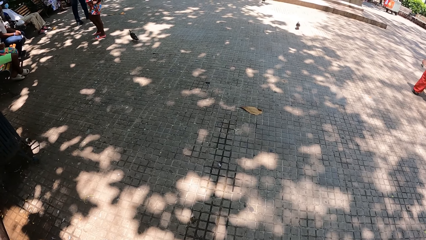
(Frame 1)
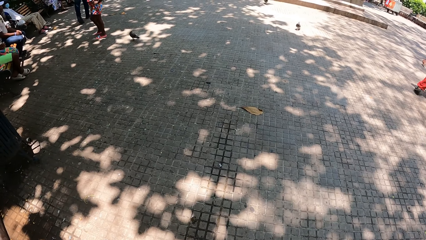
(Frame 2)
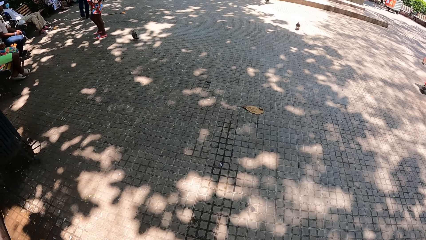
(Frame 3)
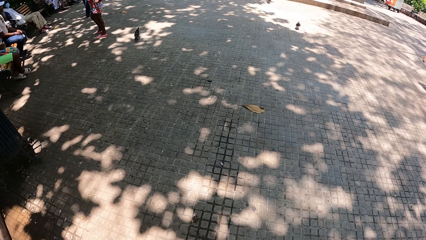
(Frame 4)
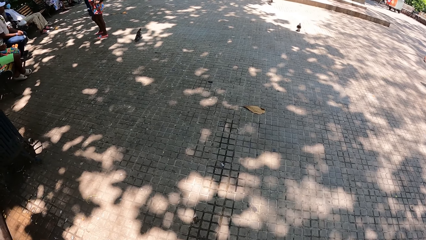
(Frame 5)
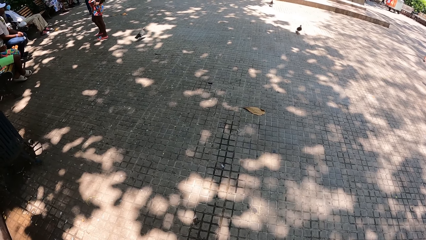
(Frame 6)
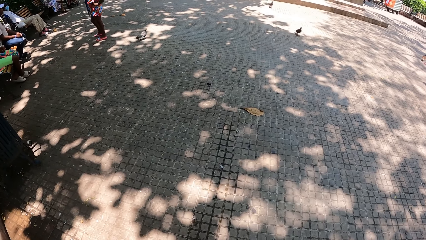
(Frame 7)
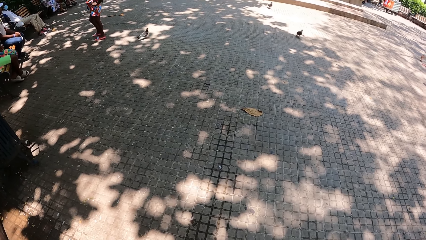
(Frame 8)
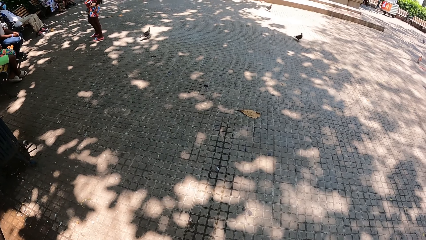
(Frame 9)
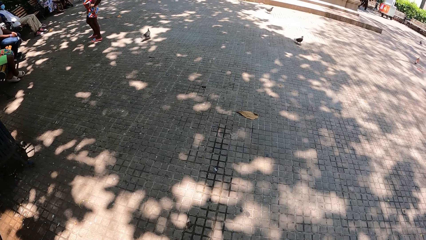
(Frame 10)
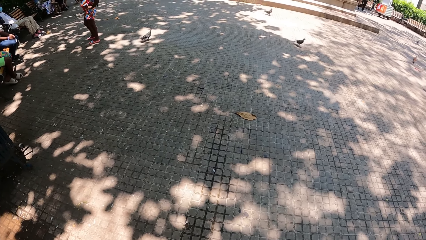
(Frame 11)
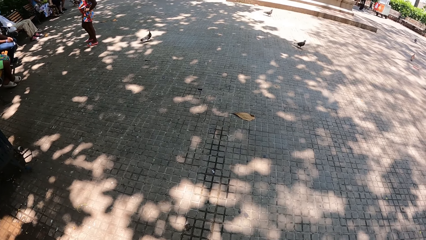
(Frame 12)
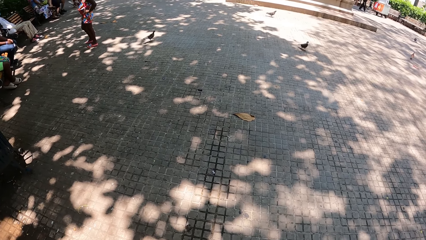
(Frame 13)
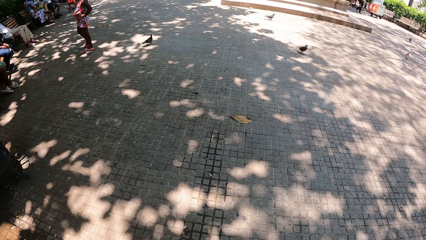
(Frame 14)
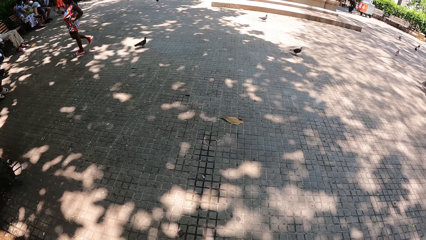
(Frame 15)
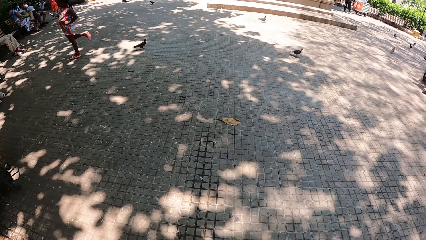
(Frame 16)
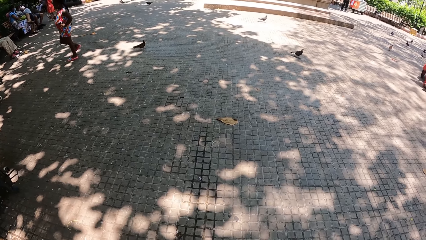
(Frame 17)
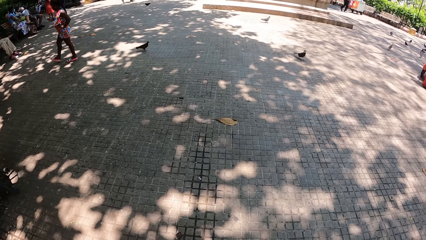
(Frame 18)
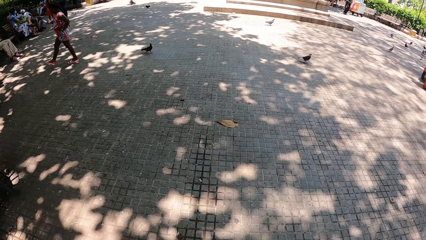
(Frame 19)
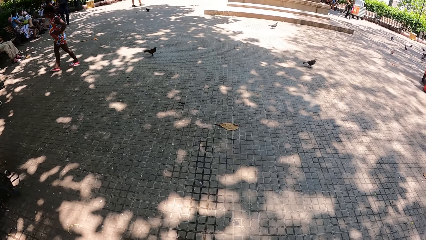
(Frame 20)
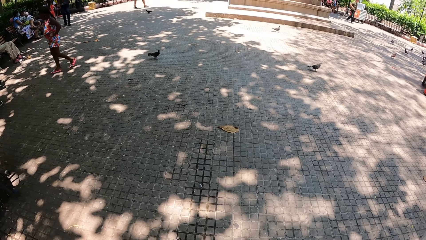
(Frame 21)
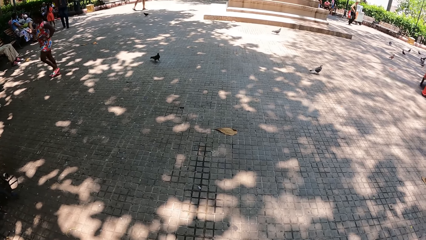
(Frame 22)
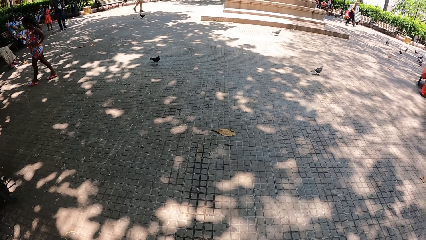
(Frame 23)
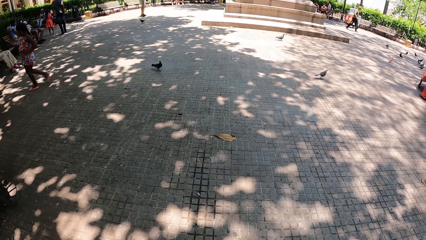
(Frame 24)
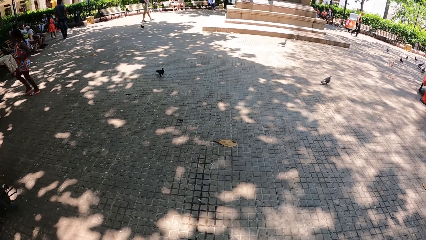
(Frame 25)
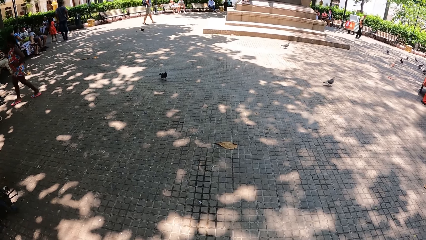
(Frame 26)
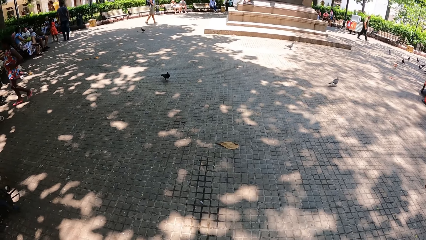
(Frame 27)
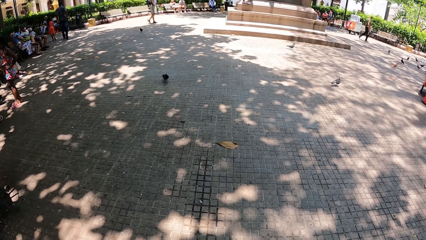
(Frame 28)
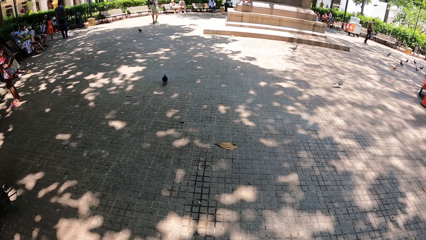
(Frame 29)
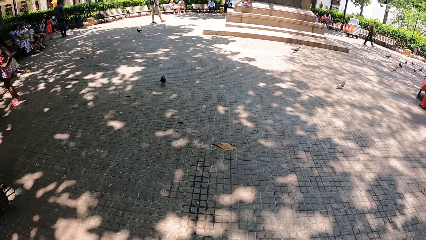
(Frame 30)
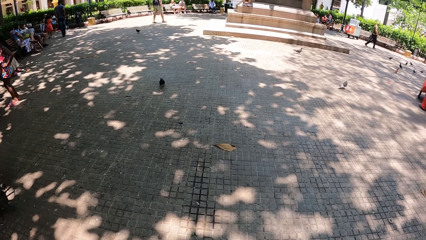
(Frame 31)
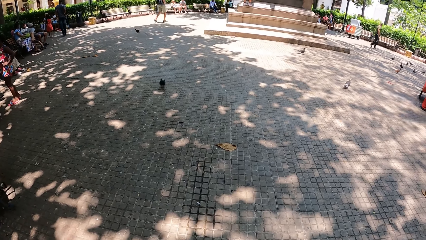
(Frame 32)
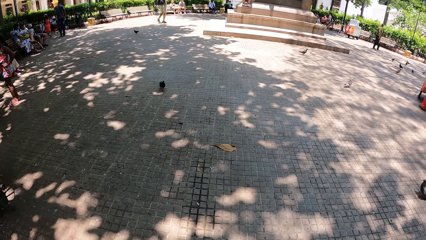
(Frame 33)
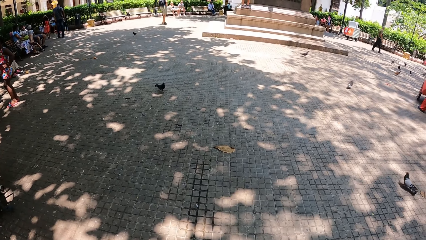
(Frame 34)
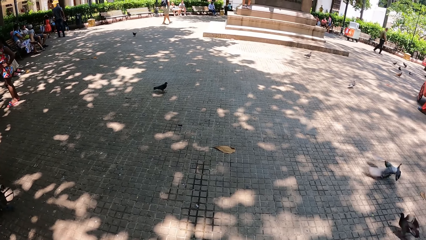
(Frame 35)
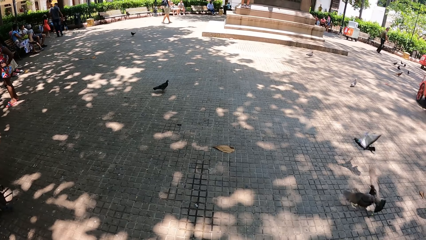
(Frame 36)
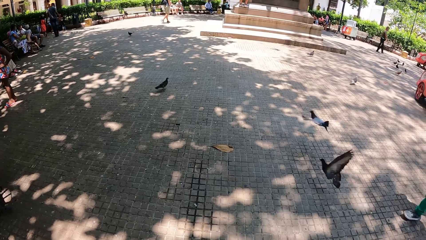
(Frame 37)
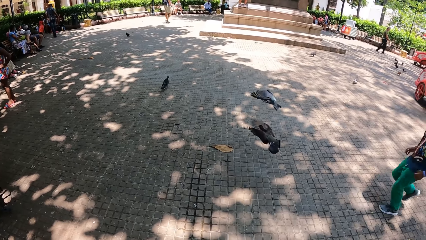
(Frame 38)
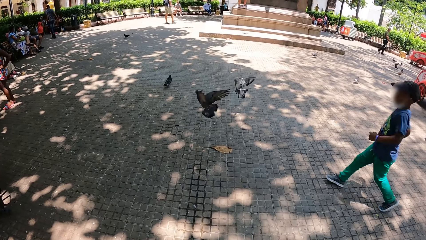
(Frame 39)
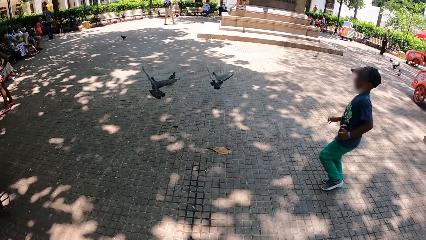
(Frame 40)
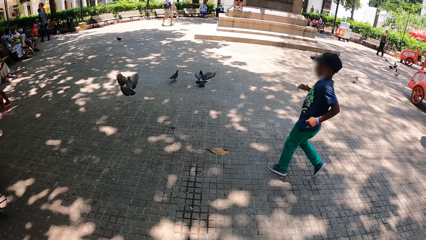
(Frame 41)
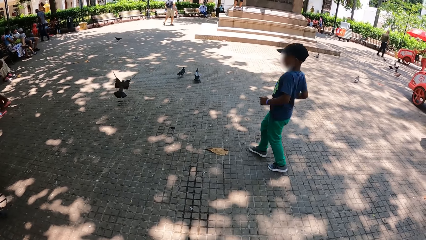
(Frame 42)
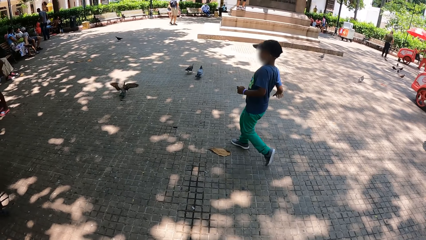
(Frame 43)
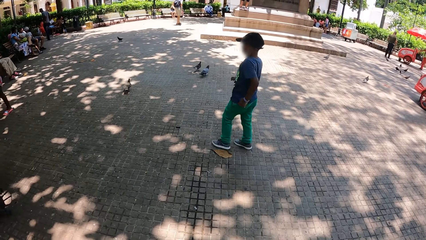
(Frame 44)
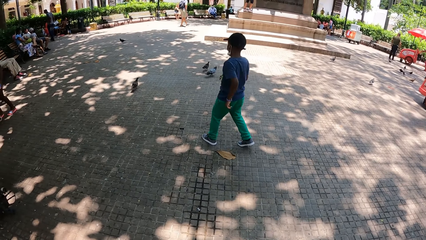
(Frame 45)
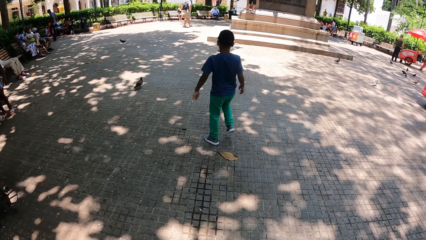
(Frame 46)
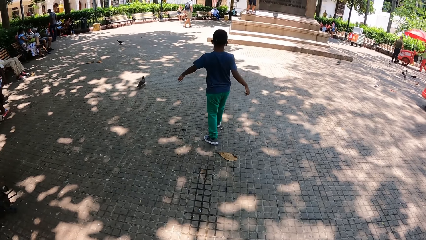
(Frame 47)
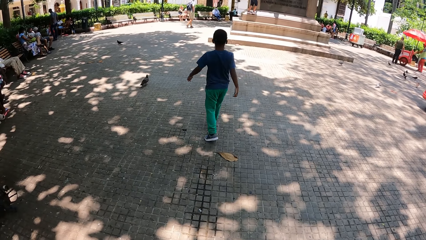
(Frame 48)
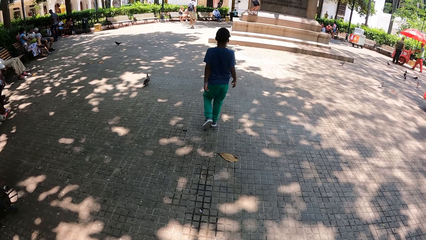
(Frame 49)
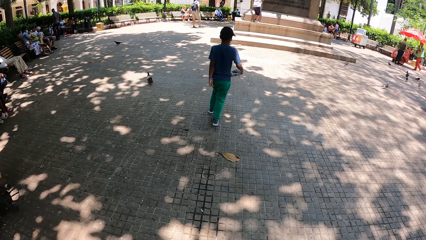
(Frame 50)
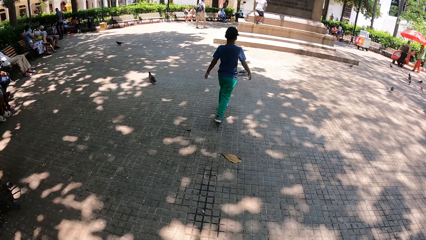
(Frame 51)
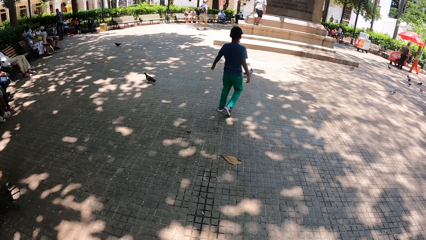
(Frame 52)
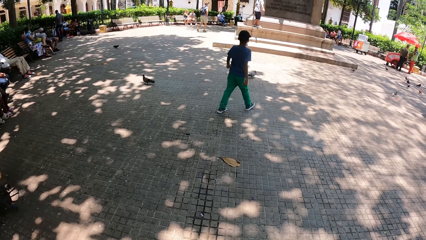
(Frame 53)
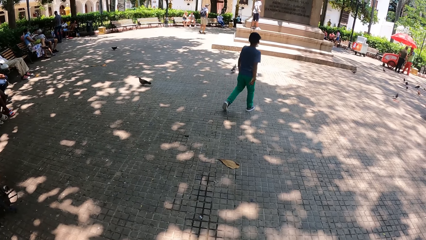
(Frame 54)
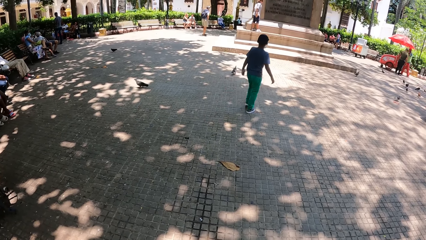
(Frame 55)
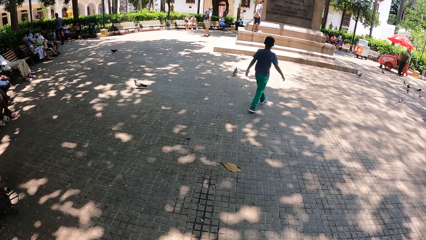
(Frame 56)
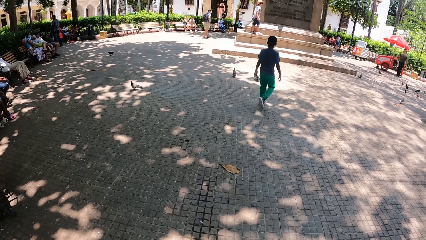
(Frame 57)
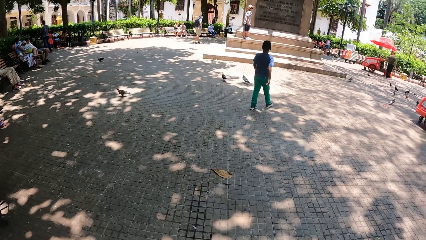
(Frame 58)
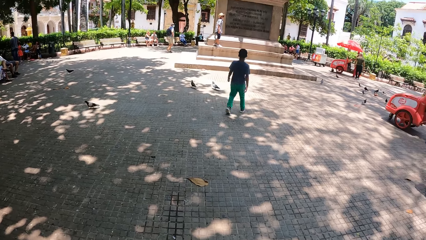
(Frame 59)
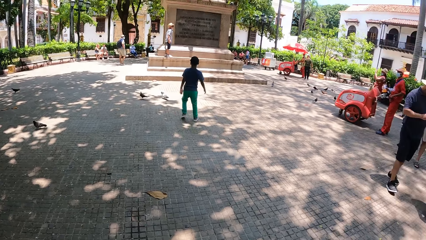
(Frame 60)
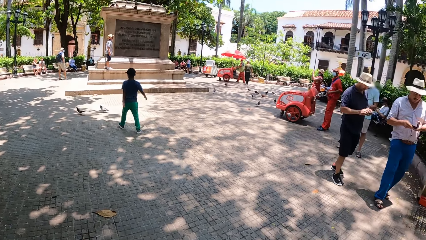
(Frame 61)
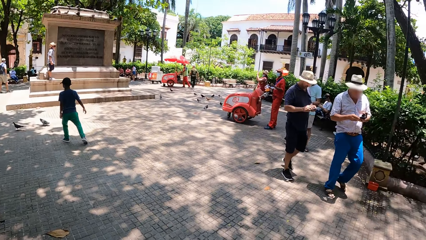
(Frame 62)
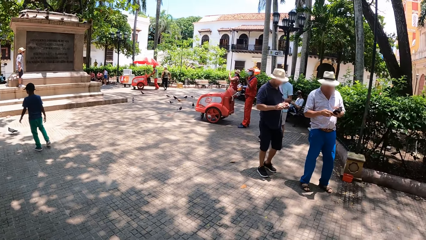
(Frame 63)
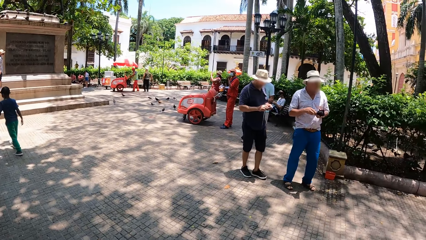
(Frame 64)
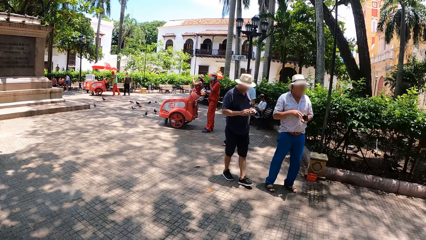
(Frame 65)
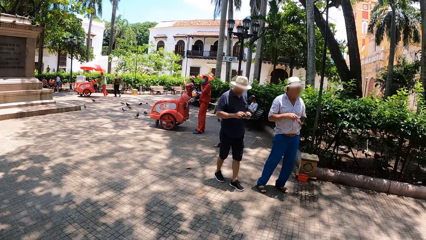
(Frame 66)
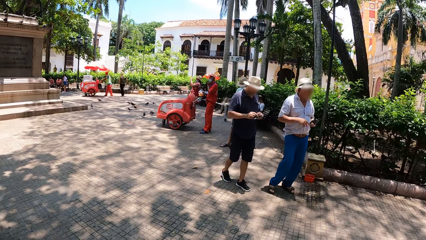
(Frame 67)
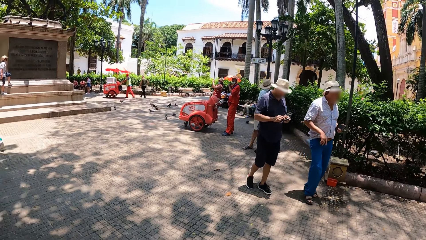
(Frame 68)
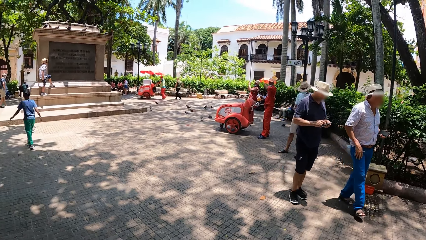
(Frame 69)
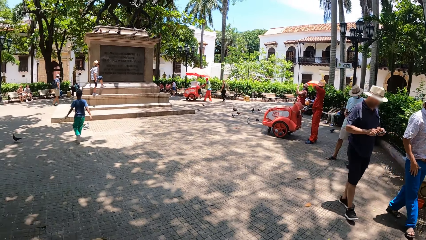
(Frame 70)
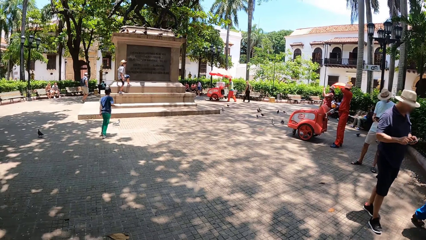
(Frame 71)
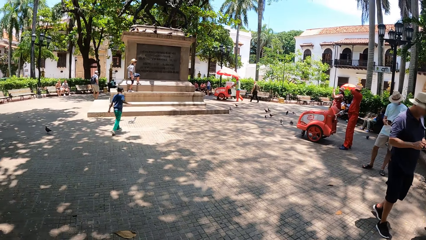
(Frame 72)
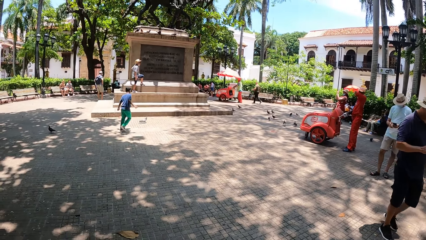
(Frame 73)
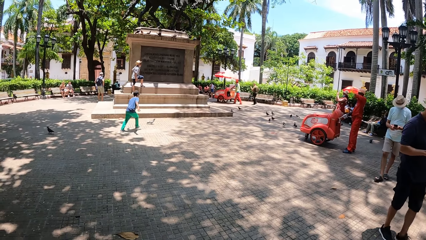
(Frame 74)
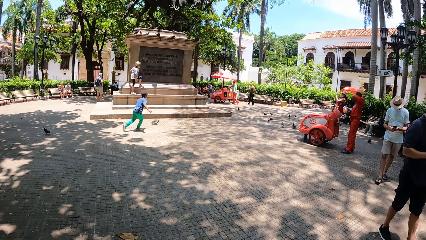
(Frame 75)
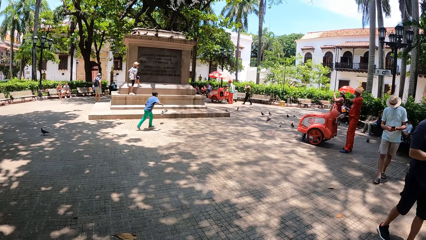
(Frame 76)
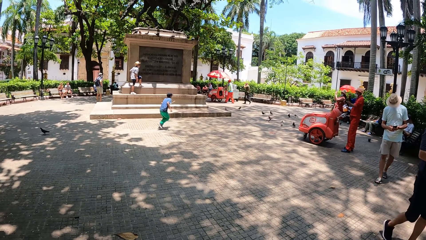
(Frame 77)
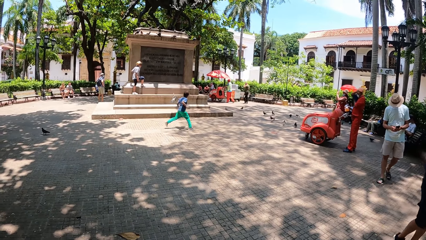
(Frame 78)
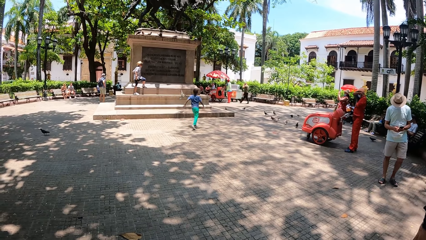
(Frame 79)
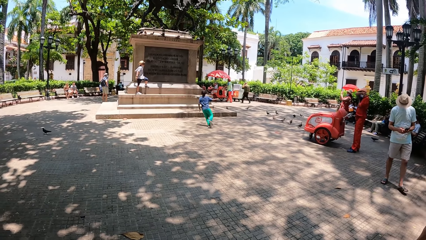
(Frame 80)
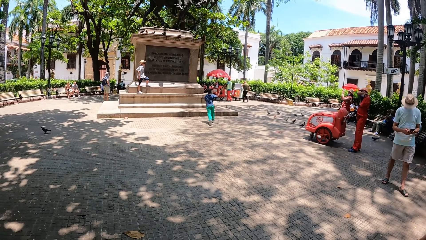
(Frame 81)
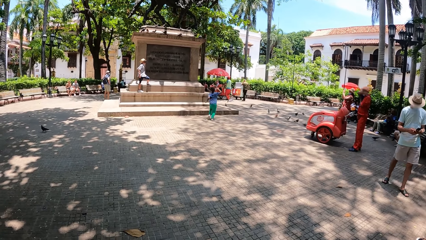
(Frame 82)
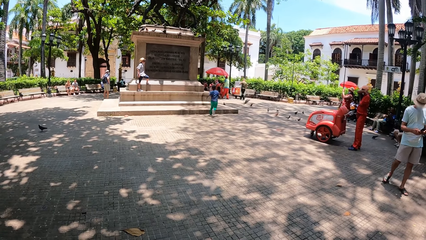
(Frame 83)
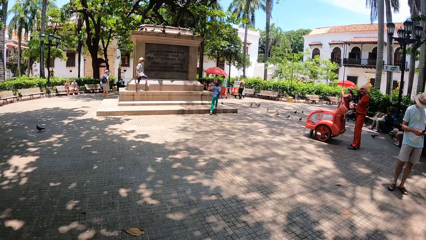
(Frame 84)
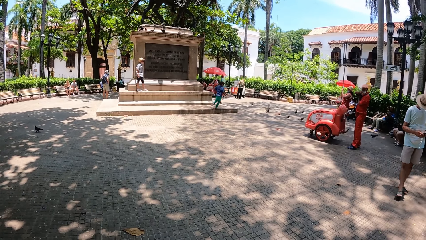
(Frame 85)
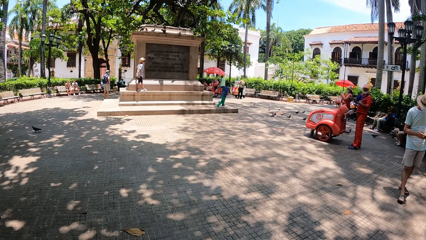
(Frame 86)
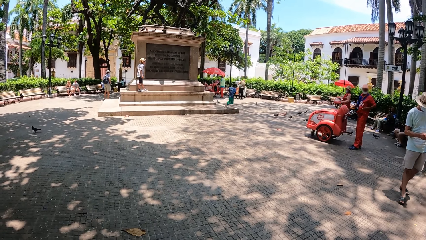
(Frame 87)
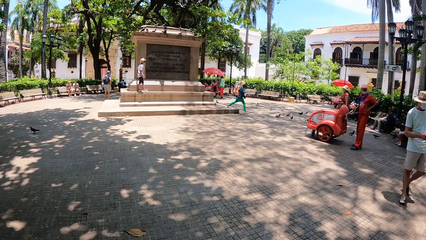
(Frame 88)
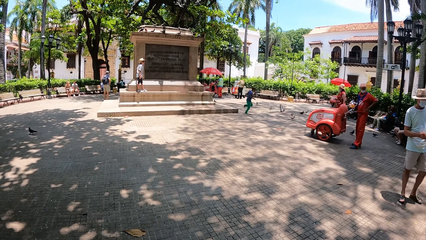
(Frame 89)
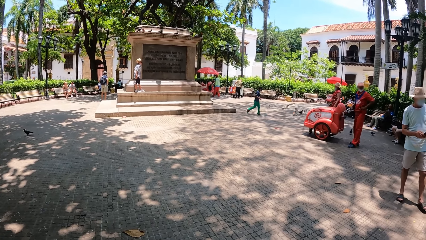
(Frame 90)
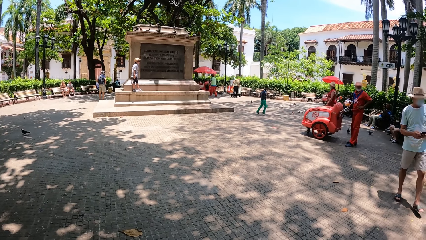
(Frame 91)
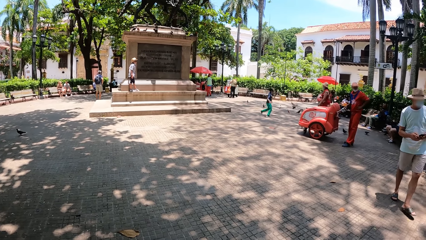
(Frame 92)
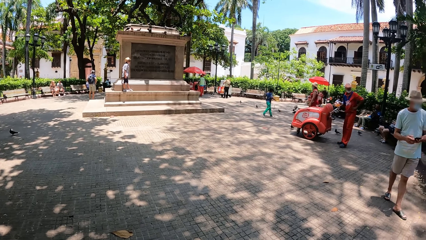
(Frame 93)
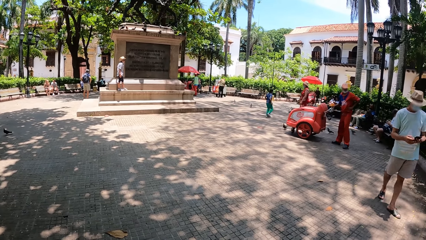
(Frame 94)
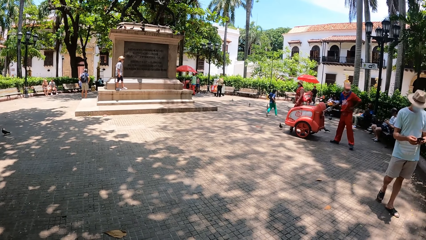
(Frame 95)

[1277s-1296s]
A person runs around. Another person operates a phone. A third person operates a phone. The second person moves around. The third person moves around.
